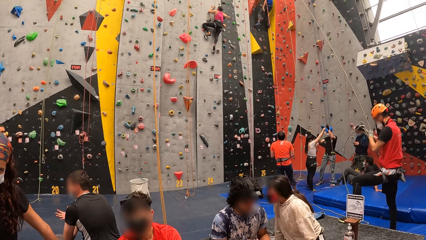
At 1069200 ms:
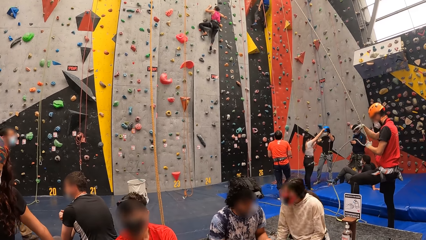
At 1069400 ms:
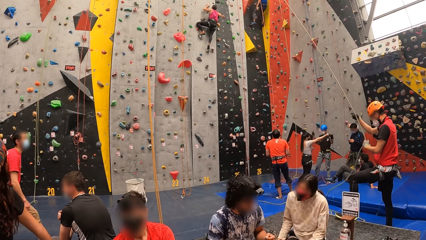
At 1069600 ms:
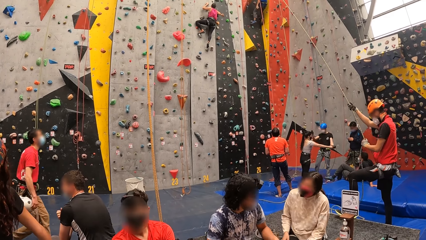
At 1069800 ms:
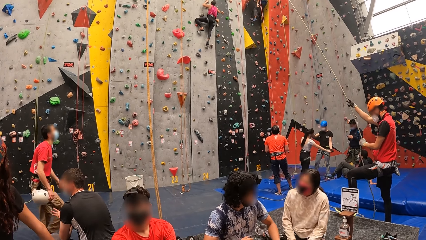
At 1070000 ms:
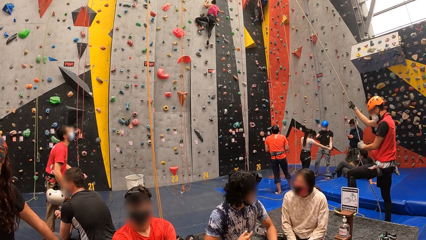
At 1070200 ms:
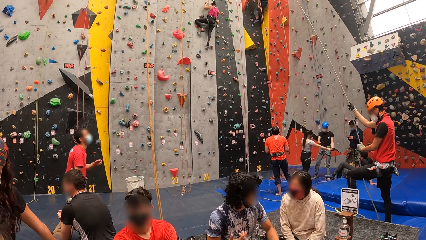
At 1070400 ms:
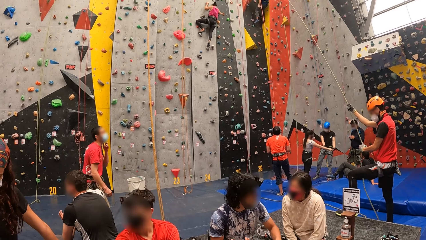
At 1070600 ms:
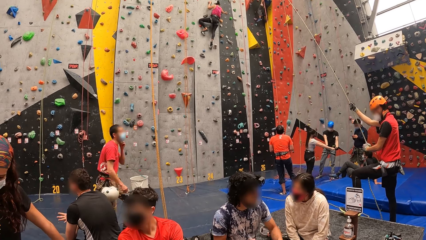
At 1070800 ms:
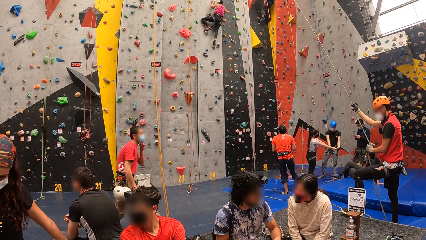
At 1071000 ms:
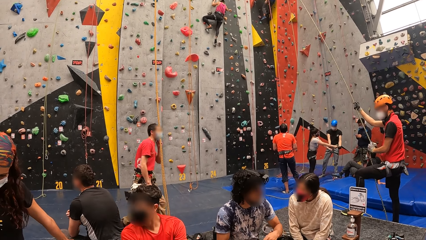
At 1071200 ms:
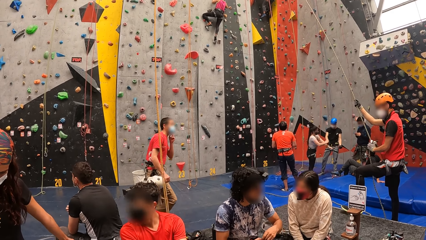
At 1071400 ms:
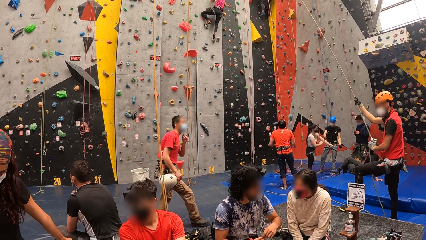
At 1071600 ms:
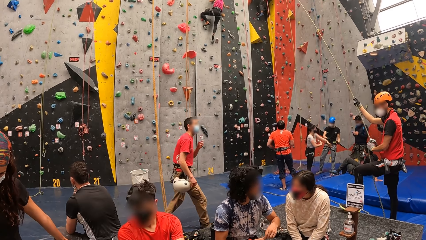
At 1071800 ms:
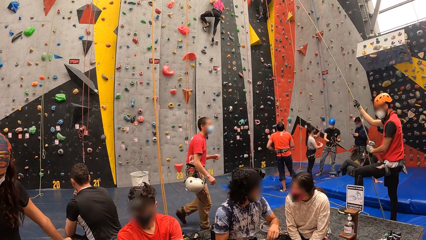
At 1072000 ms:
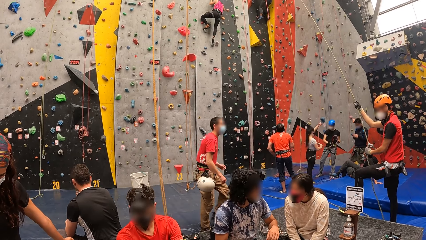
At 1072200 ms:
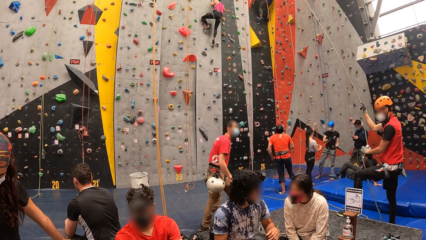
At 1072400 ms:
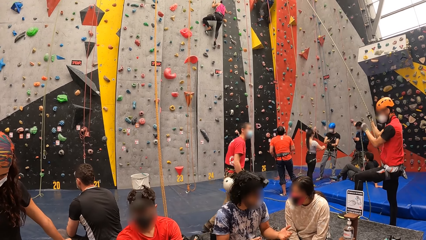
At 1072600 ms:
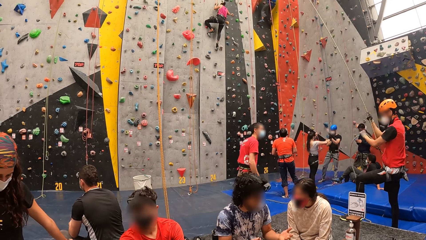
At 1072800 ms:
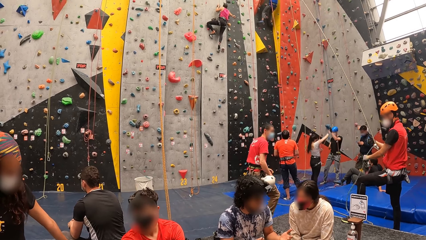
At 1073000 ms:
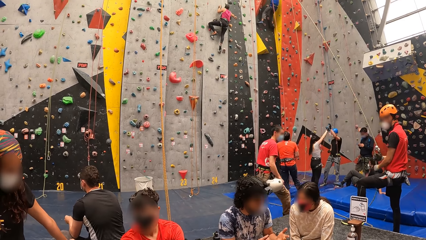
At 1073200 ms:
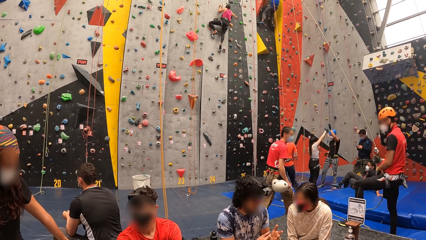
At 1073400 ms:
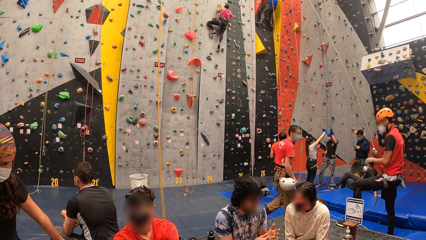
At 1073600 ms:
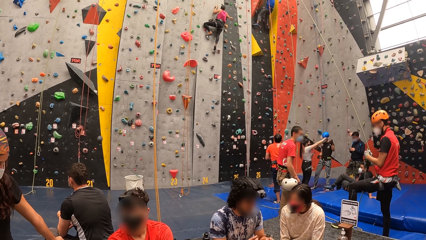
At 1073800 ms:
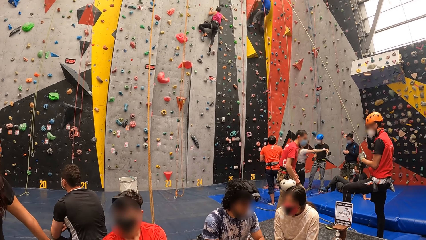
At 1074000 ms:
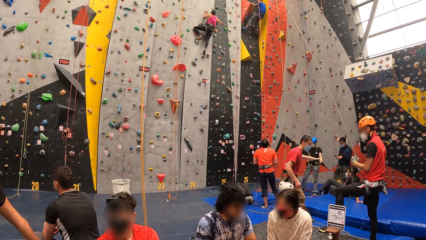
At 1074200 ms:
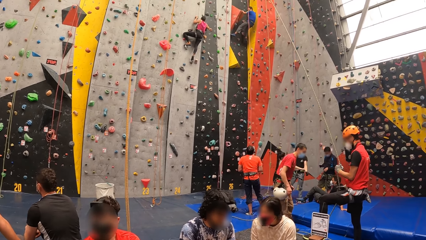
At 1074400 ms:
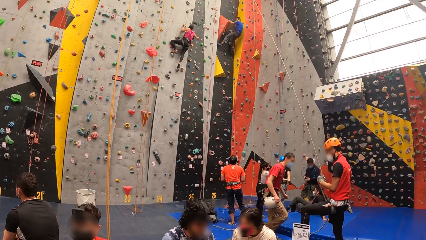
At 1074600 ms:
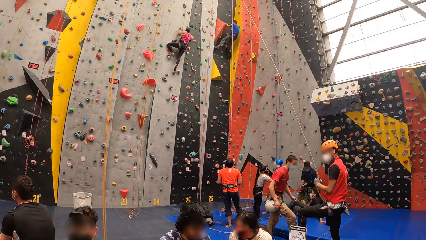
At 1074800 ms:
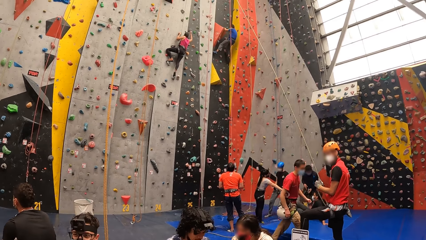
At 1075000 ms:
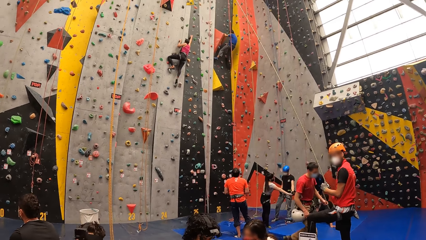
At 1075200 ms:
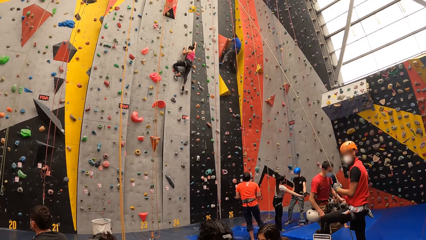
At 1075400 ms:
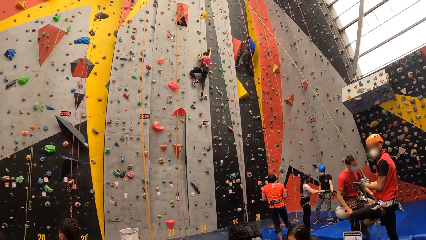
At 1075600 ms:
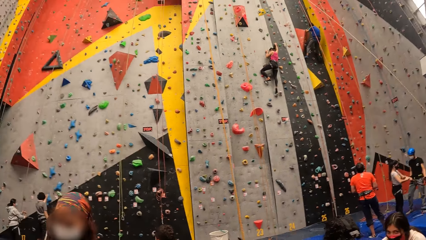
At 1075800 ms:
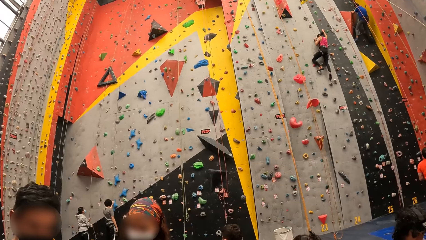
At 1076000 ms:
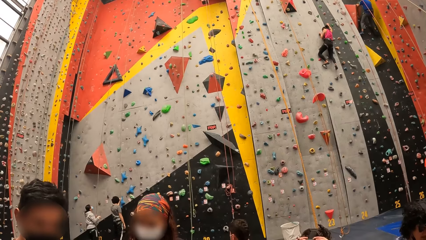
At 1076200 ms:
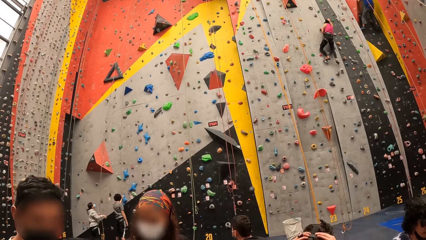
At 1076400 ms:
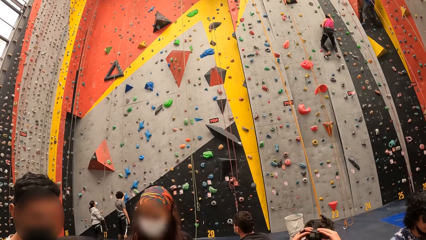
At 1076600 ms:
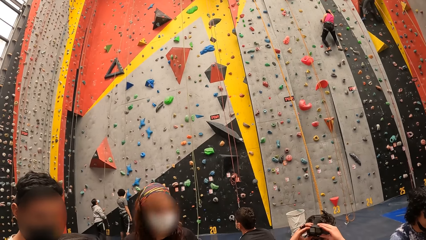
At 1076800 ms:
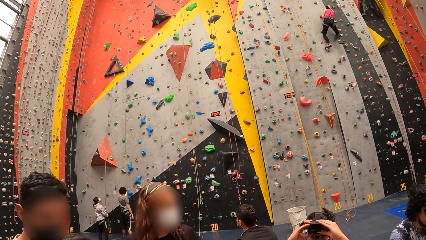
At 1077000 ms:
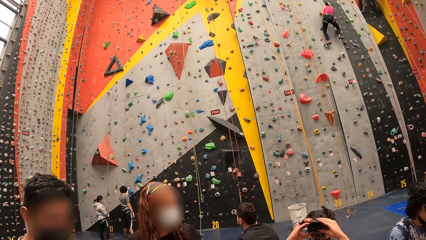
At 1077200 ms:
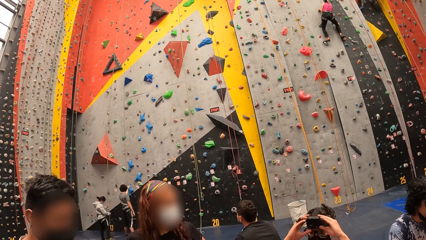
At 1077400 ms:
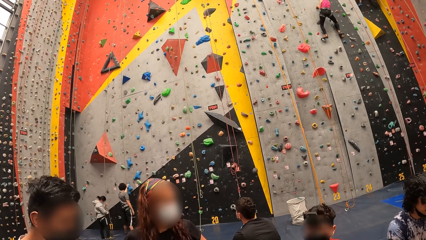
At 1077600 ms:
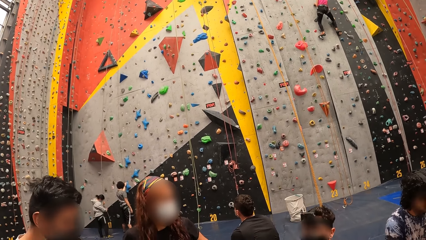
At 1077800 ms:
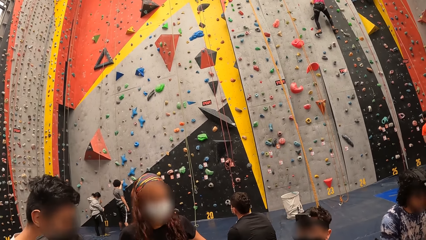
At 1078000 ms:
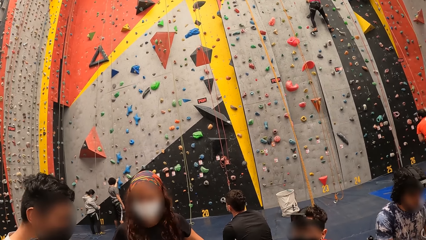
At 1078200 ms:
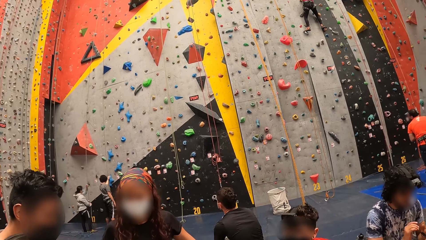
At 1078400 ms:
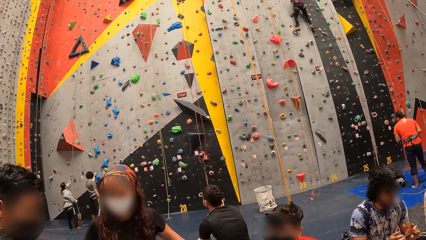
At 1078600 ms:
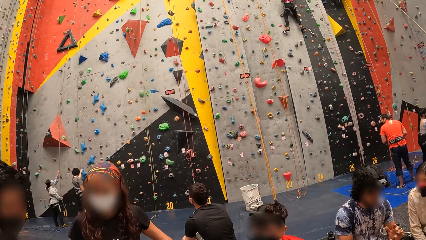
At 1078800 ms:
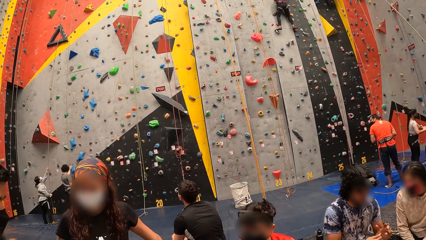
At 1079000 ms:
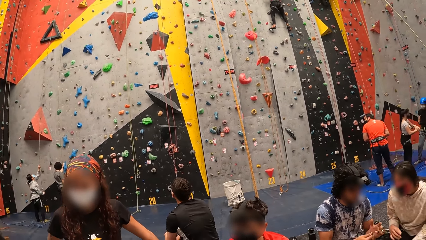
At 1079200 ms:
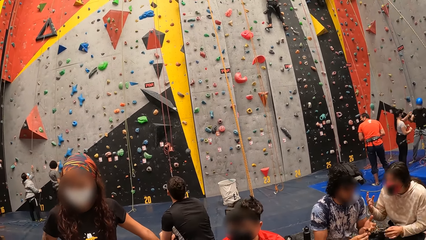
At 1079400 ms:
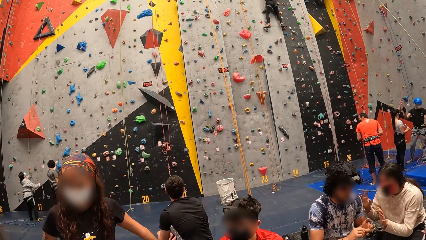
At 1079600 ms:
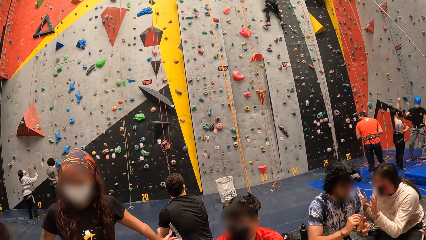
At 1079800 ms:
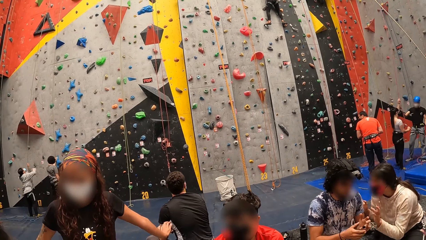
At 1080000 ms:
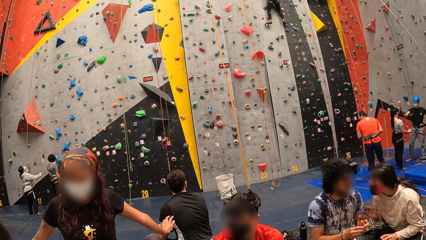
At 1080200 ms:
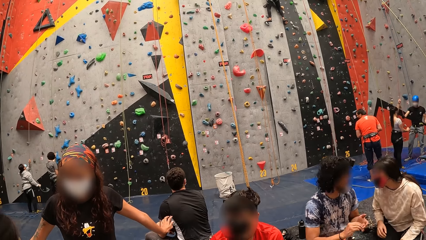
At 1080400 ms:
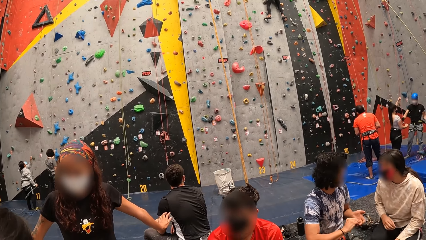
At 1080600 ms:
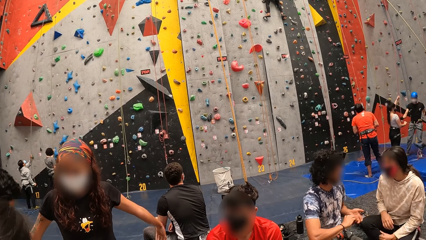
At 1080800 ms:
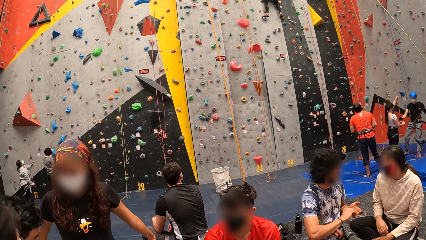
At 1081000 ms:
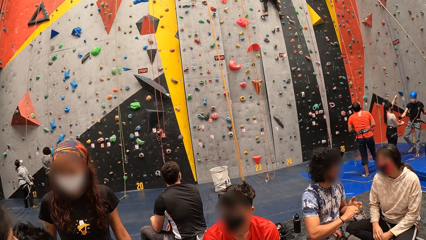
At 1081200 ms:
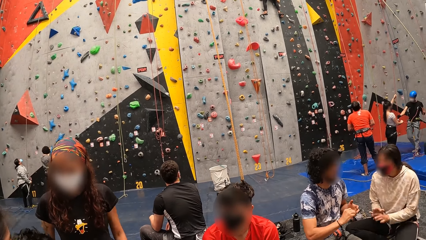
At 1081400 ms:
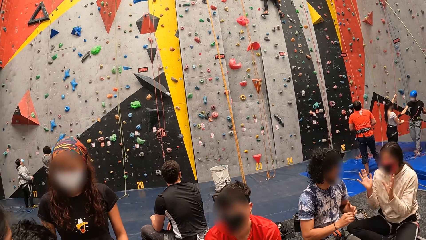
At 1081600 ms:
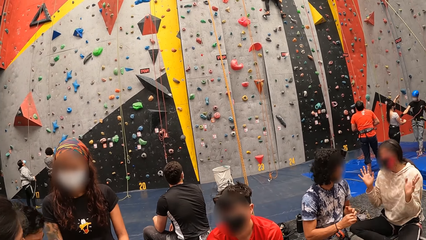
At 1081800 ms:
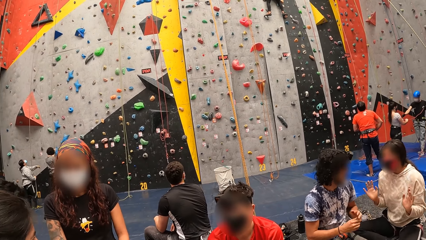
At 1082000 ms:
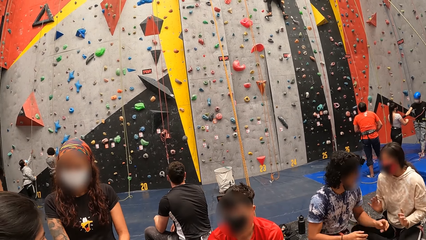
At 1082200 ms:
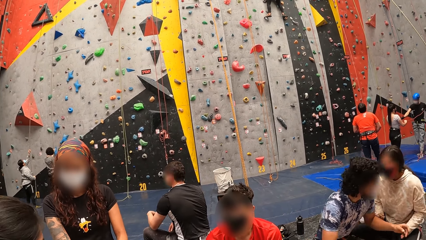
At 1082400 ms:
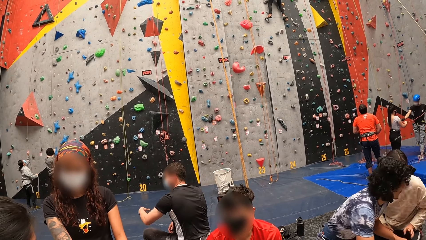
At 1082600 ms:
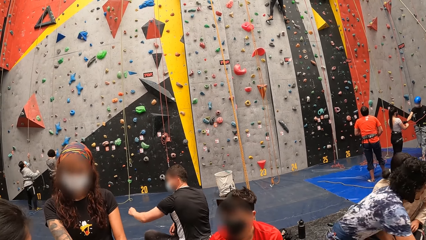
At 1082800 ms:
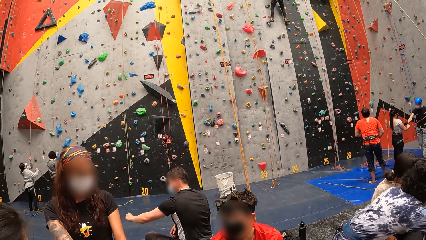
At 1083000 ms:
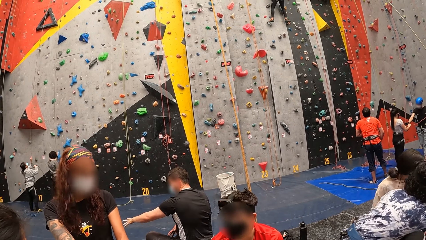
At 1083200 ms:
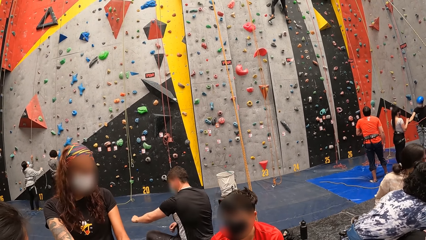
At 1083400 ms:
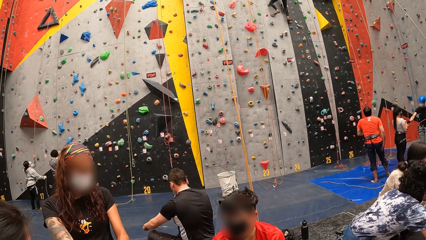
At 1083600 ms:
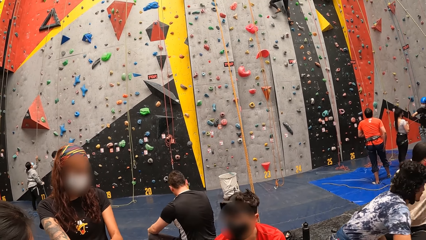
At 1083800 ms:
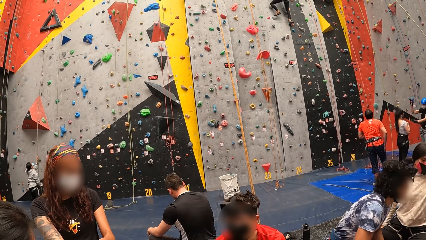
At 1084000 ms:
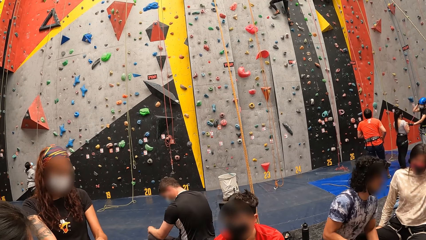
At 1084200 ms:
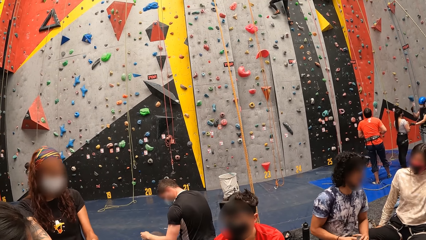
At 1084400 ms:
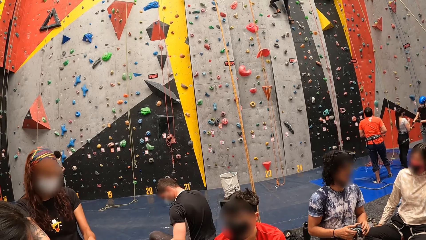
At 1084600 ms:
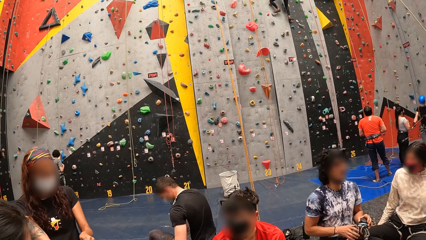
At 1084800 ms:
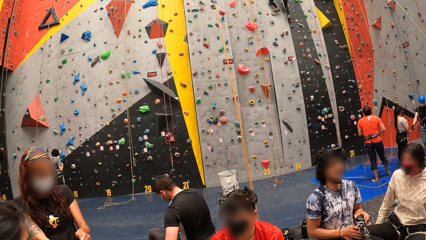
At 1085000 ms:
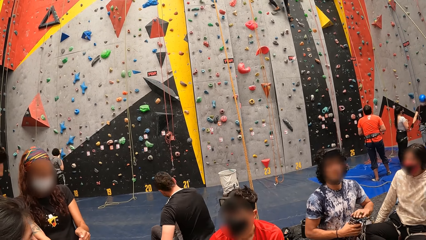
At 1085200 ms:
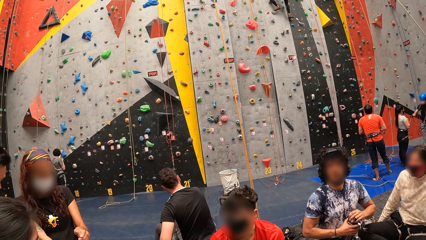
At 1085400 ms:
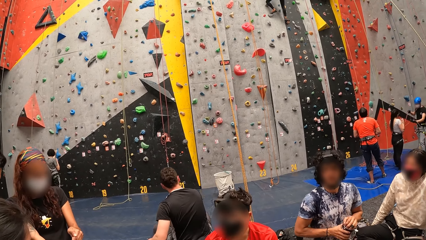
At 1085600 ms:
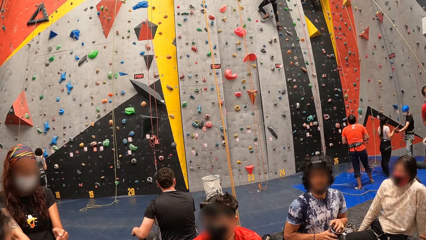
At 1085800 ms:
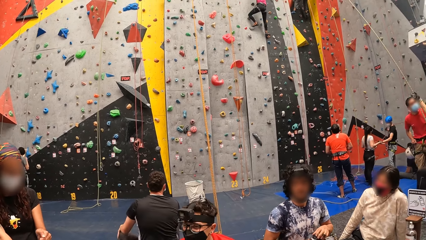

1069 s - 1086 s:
A man walks in a room. The camera wearer looks aside. They interact with people.
